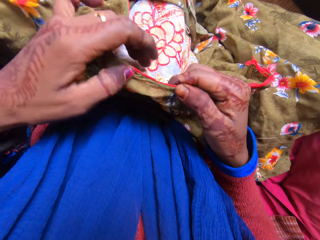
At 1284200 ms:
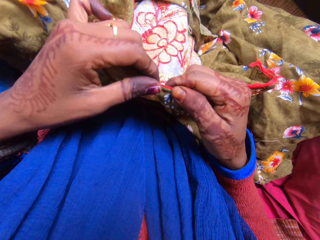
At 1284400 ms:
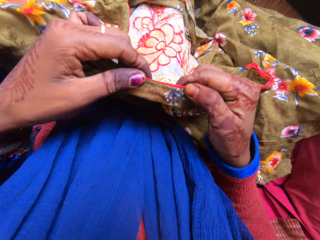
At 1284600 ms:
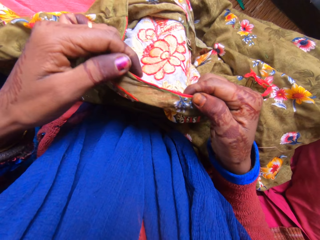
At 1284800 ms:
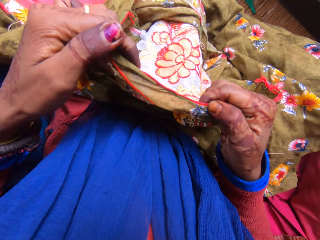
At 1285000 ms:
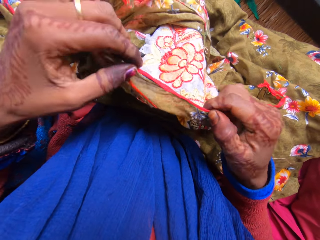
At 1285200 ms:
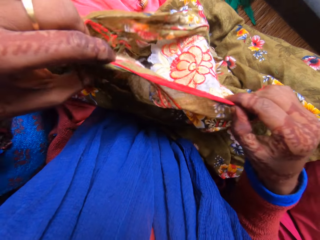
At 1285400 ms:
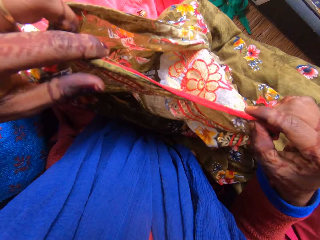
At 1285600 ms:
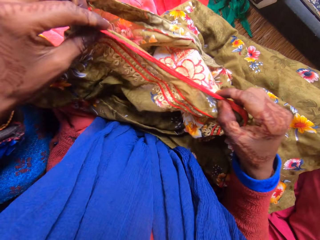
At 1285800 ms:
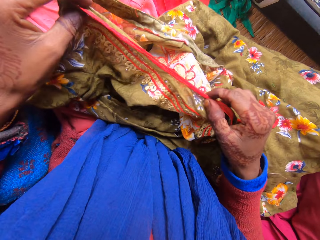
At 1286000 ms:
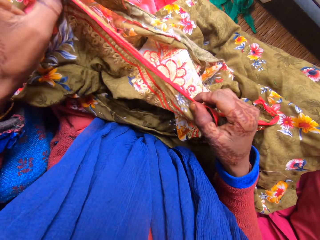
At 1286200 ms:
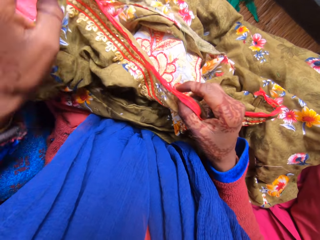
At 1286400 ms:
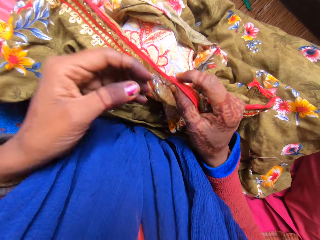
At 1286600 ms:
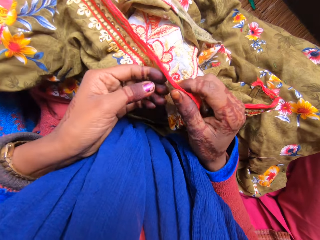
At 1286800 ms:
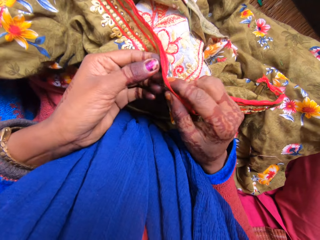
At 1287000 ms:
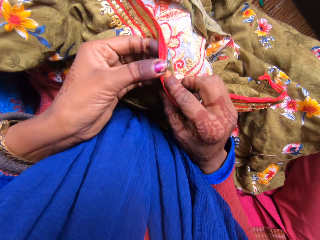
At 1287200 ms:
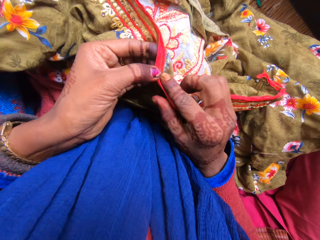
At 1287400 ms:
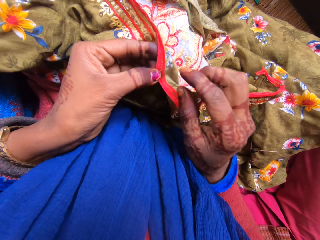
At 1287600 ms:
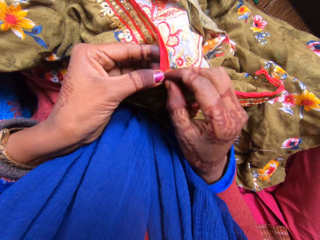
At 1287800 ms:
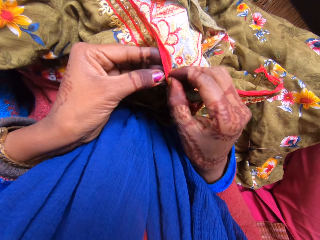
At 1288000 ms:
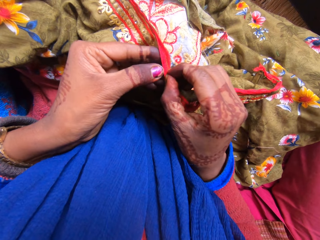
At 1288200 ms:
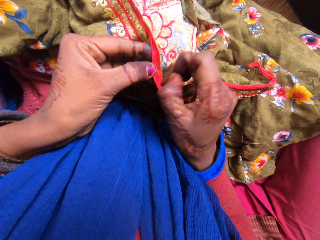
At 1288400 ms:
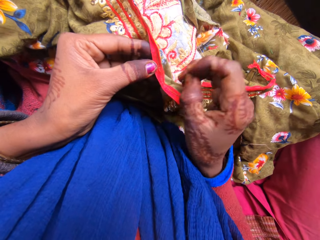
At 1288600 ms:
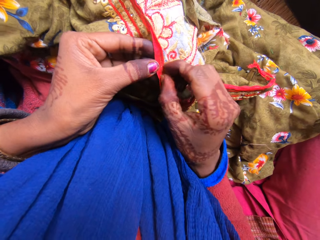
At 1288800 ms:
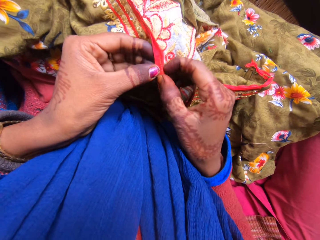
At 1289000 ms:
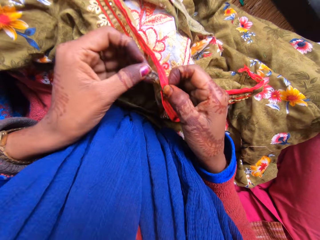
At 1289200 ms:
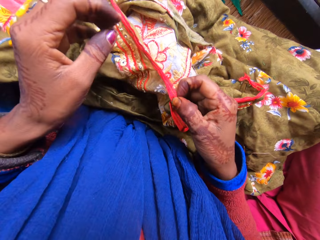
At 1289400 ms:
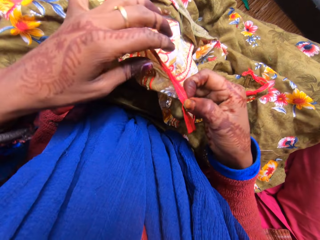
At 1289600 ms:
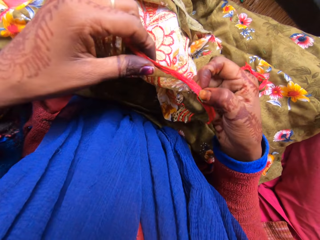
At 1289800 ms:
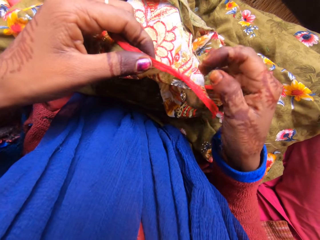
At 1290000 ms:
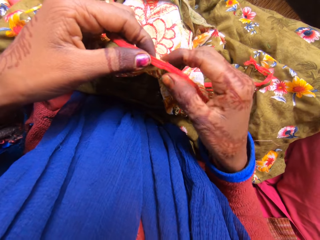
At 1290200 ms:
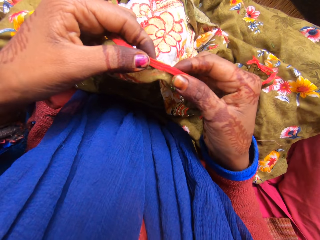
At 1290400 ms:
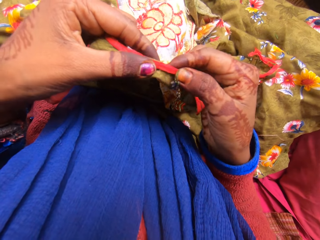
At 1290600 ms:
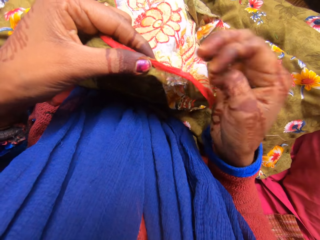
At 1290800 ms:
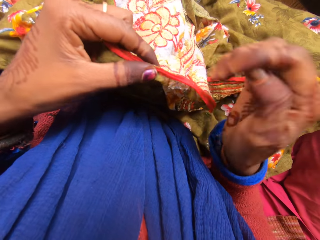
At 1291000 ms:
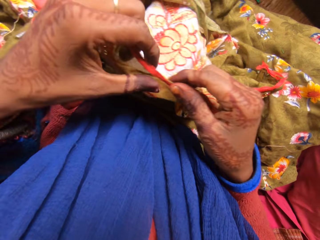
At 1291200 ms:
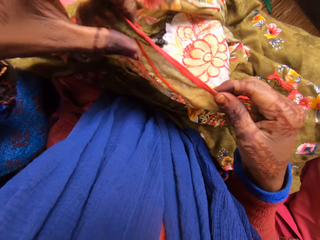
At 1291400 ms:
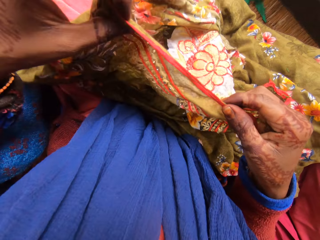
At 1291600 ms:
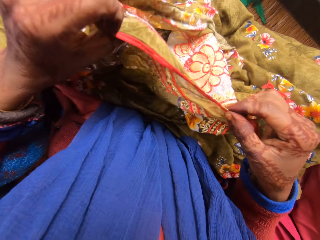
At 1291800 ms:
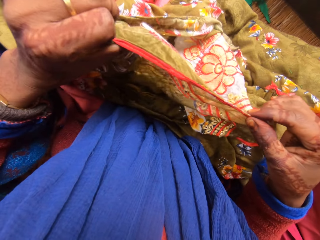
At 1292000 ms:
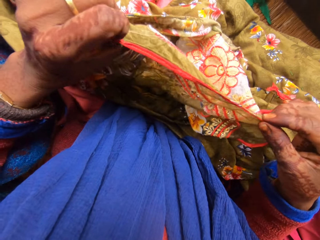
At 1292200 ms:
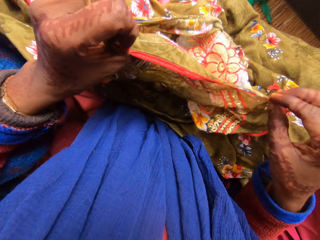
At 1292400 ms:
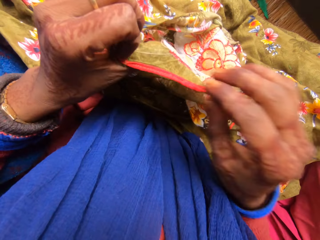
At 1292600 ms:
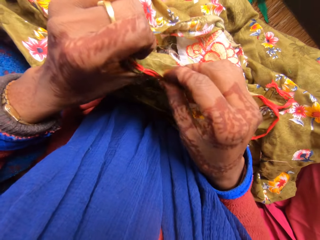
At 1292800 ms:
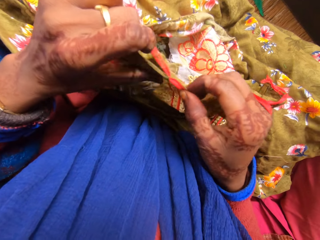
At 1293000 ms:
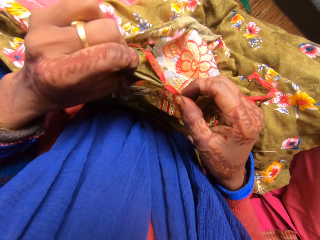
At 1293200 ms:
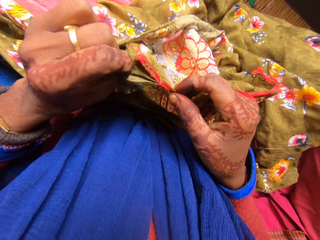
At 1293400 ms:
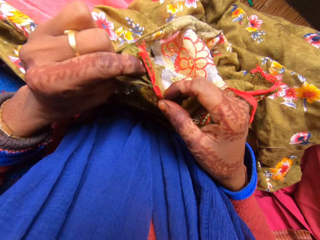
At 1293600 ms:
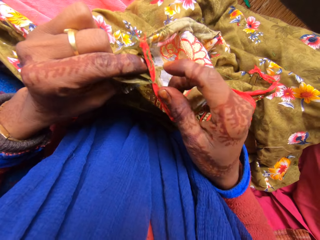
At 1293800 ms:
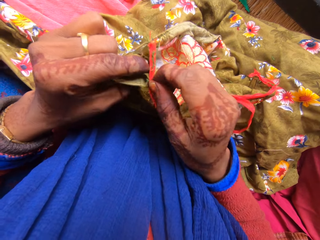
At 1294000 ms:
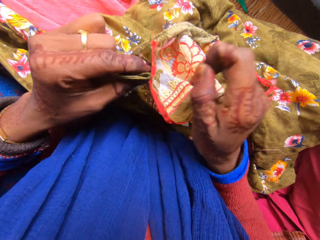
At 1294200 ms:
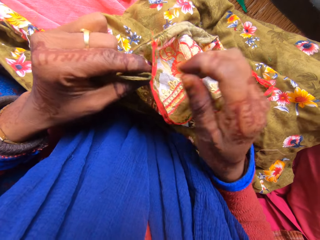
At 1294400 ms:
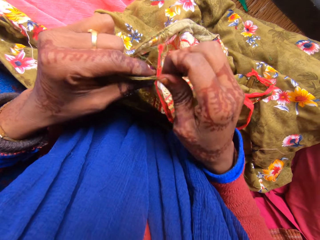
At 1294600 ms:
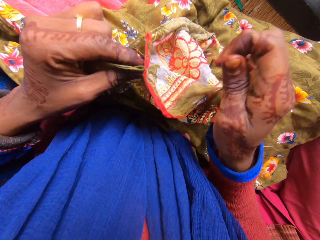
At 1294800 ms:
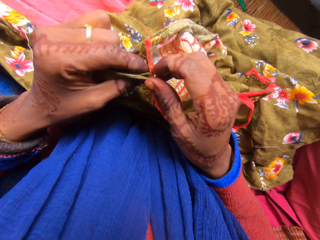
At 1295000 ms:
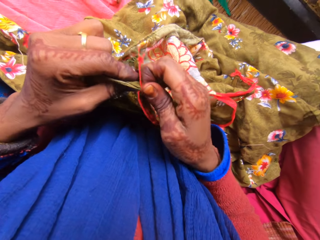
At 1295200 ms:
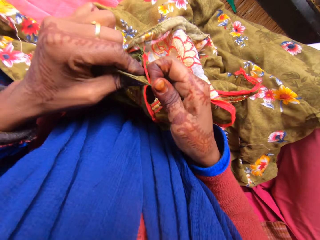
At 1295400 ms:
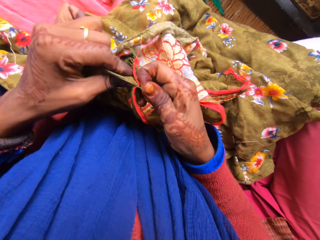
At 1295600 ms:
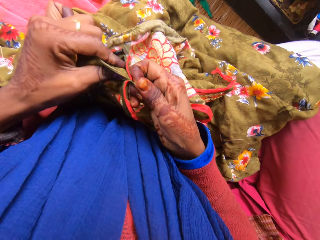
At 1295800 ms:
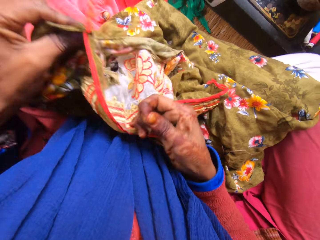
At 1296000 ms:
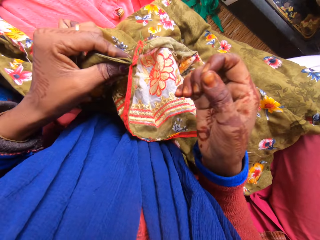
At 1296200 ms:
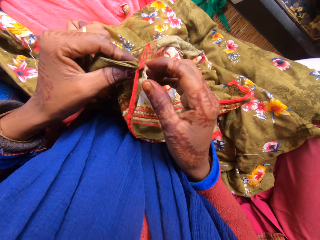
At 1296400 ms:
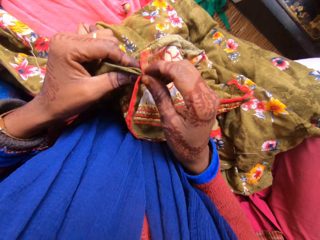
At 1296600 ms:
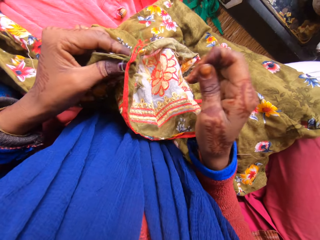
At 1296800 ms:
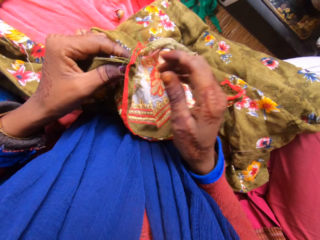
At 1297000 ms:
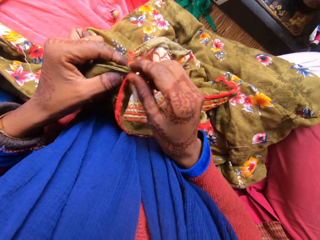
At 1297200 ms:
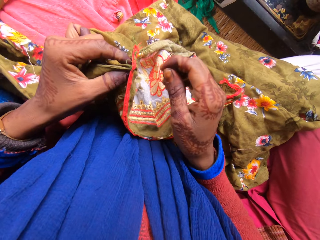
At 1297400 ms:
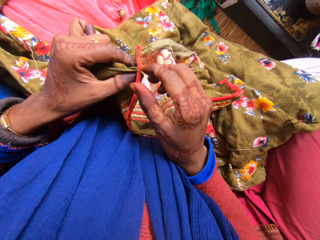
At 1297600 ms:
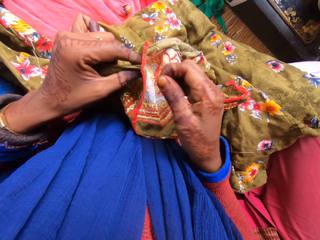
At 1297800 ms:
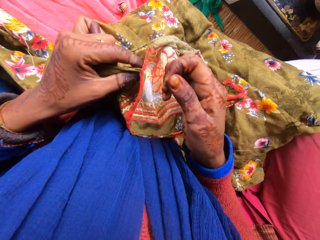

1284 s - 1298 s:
The camera wearer holds the material with both hands. They remove the loose thread from the material. They look at the other side of the material. They hold the loose thread and pull the loose thread.

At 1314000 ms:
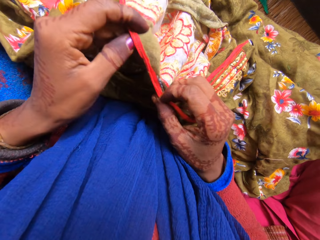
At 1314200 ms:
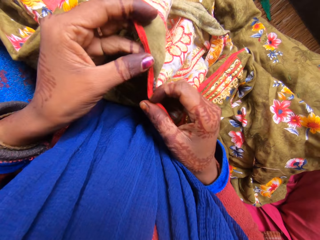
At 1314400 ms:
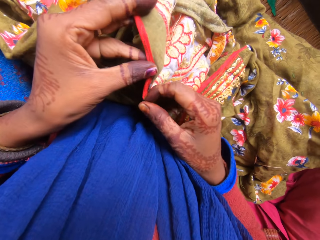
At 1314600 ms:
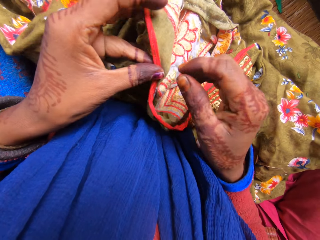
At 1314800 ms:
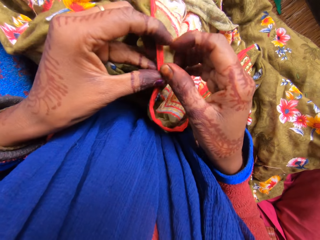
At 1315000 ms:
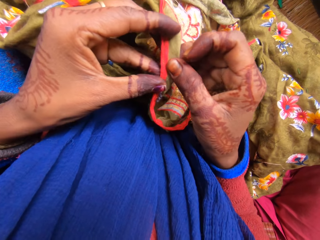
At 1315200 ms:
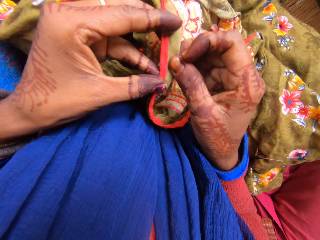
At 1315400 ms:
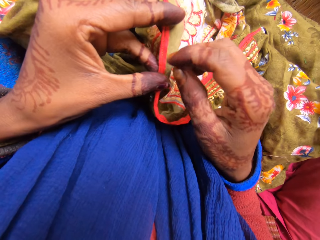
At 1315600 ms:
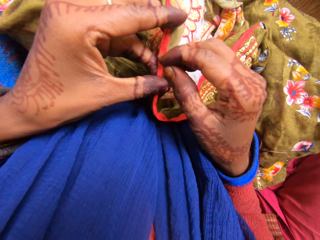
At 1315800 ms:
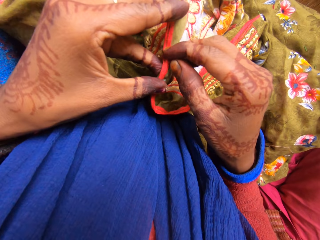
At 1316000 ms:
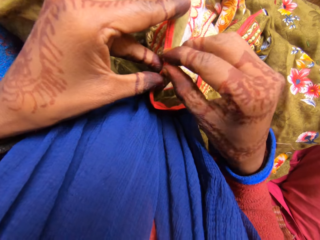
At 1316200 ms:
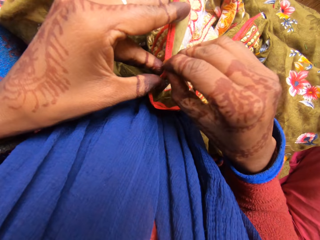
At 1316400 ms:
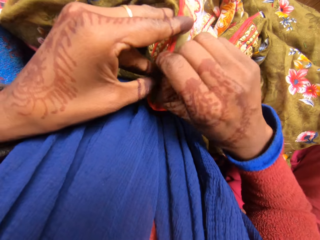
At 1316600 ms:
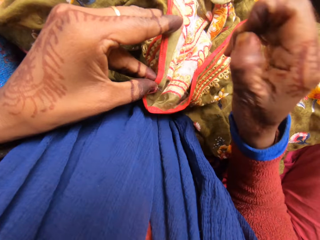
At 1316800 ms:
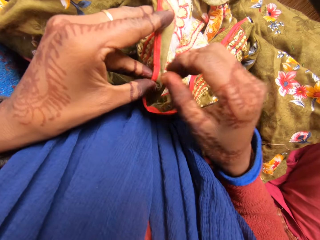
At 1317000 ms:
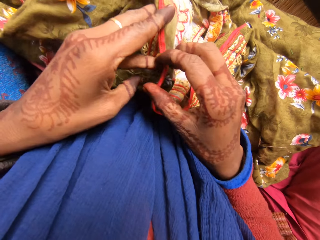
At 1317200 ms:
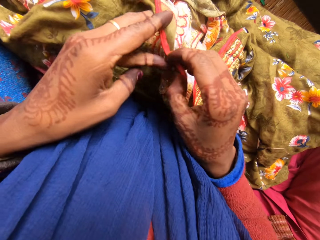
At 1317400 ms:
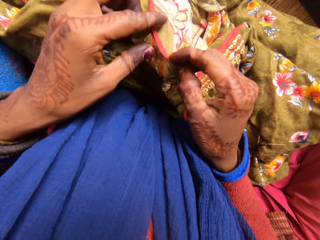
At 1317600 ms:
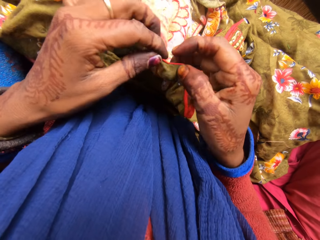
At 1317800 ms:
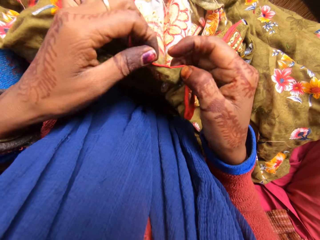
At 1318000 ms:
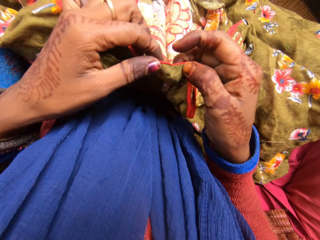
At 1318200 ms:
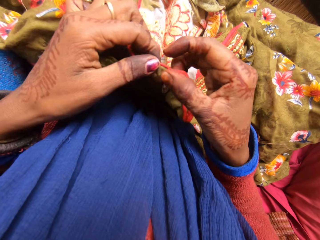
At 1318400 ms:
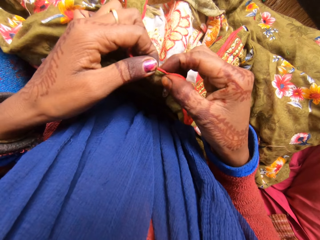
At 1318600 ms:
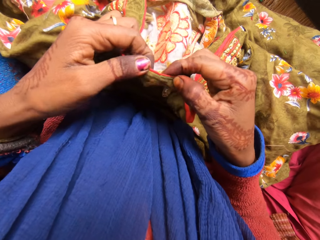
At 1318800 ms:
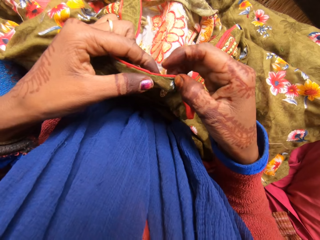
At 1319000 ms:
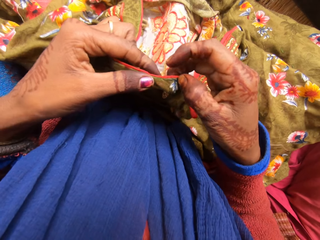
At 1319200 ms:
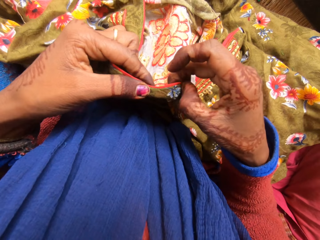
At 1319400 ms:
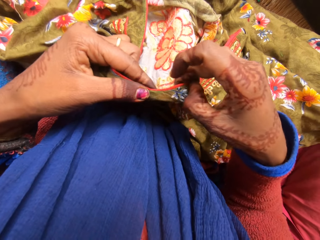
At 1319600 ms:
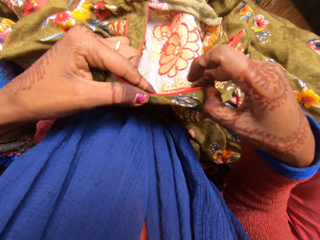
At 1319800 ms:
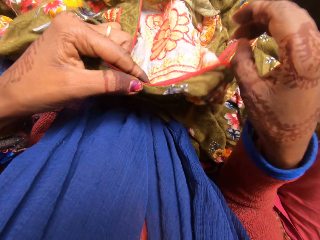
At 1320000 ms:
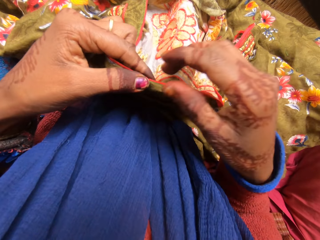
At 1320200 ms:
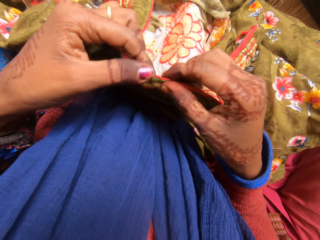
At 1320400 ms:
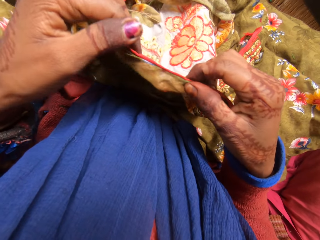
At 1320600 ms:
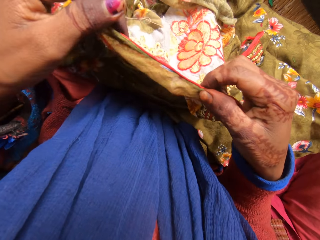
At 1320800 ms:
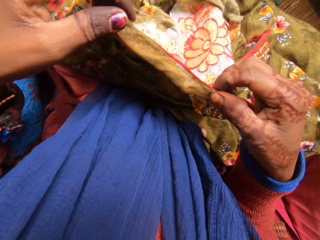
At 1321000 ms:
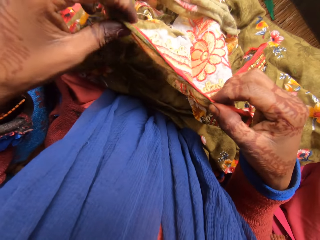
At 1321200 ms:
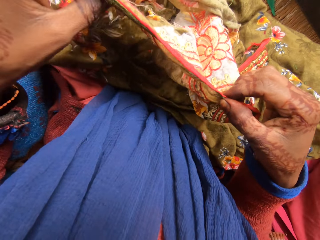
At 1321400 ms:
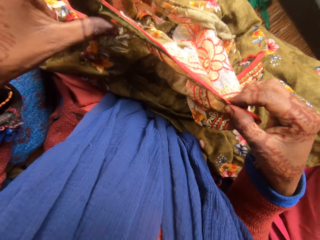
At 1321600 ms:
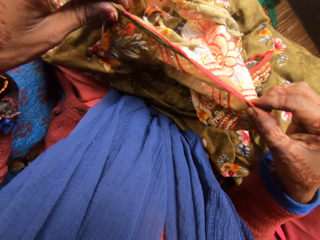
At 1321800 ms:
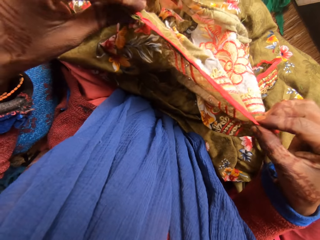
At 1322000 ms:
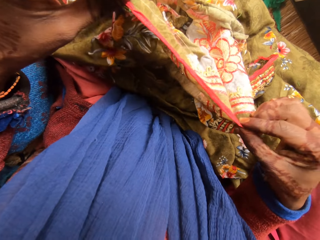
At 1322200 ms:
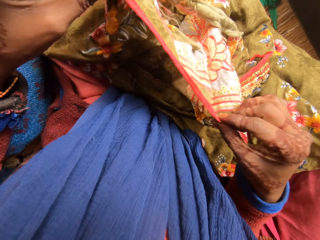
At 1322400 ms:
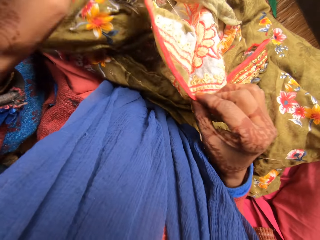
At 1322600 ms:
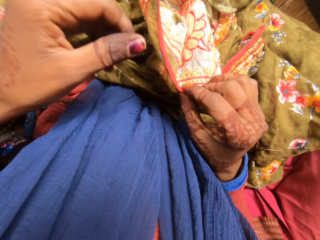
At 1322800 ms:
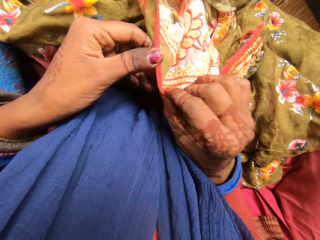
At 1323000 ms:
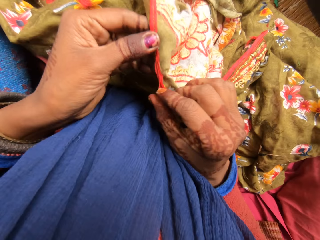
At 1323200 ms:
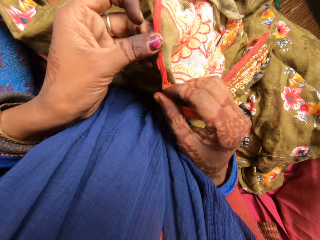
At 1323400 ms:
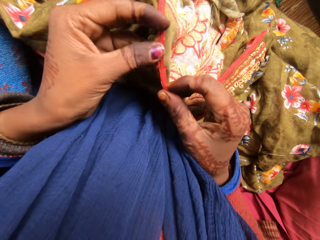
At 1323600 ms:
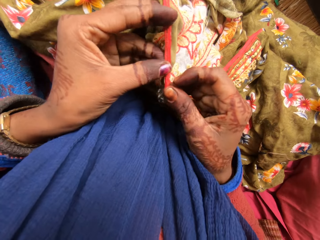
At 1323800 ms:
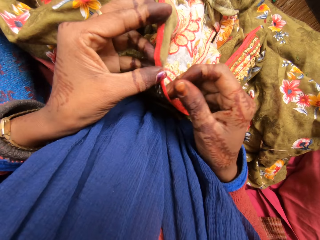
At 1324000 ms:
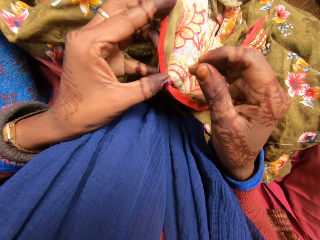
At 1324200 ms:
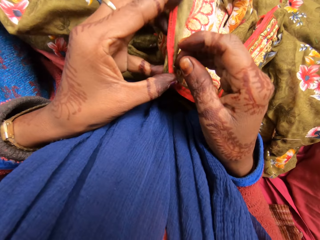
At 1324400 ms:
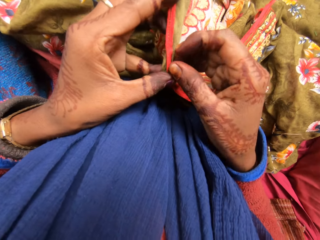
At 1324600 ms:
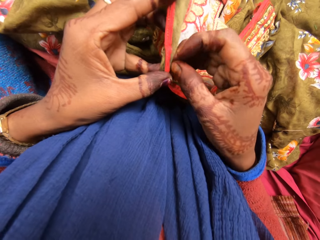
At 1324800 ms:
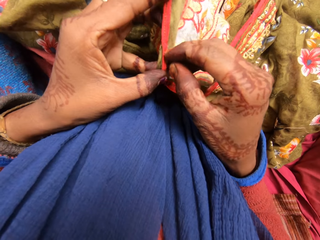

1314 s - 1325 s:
The camera wearer moves her right hand forward. She talks to a woman. She stares at the cloth. She pulls on the thread from the cloth. The woman talks to the camera wearer. The camera wearer holds the cloth with both her hands. She talks to the woman. She moves her hand backwards. She holds the cloth with both her hands. She moves her left hand backwards. She talks to the woman. She moves her hand forward. She holds the cloth with both her hands. The woman talks to the camera wearer.
